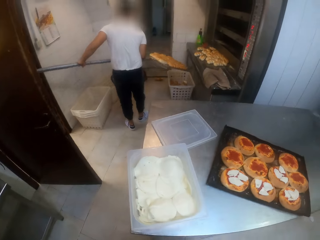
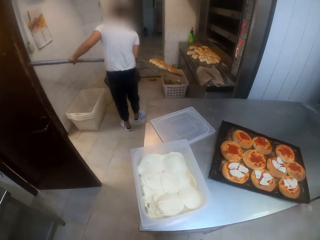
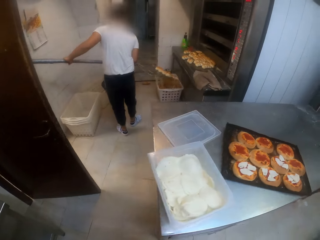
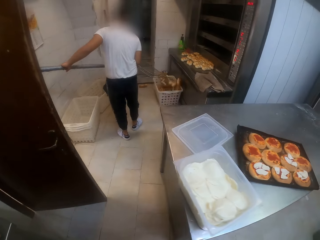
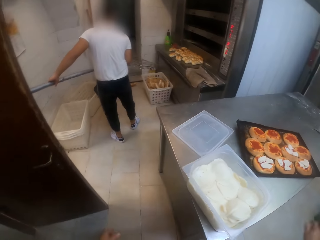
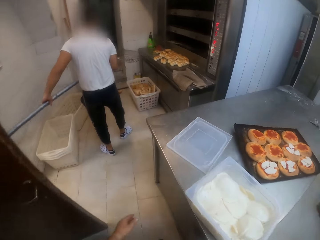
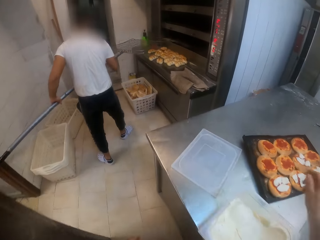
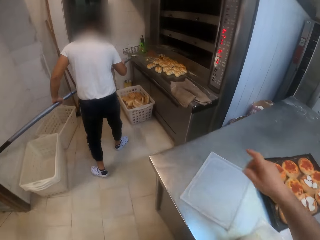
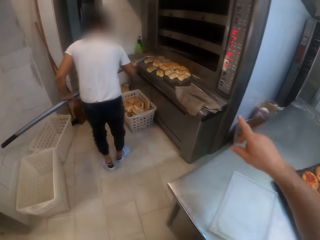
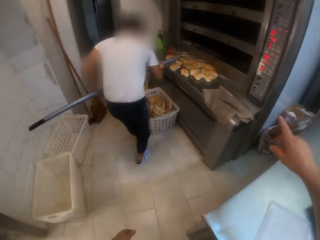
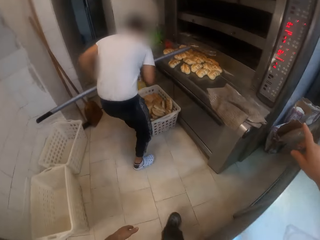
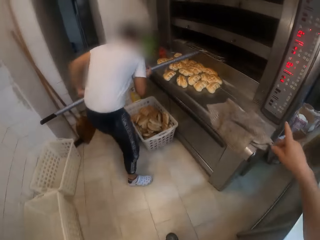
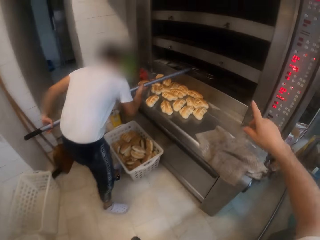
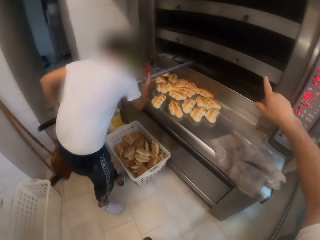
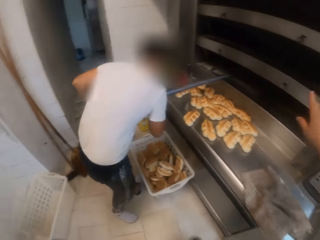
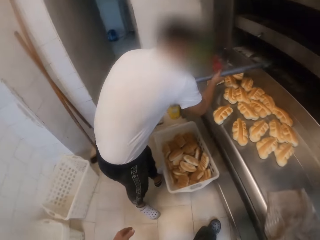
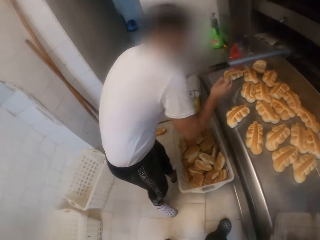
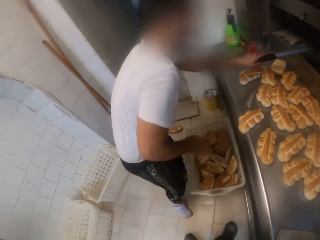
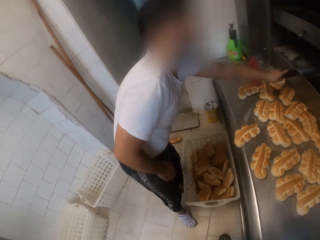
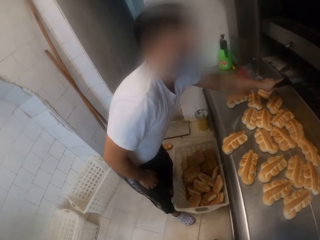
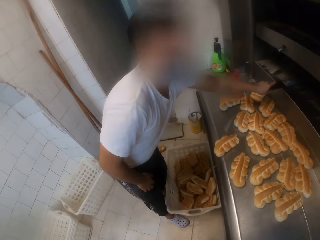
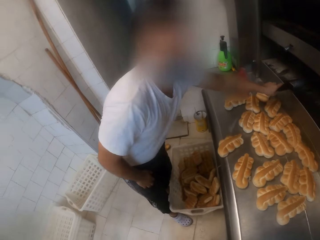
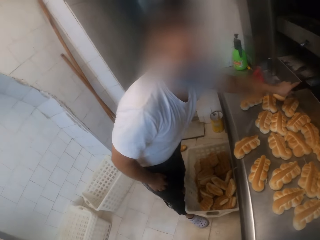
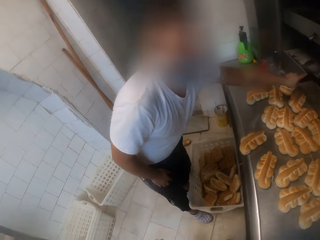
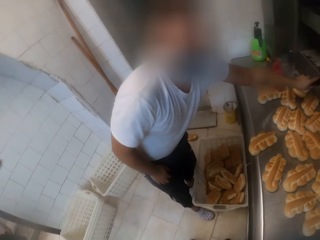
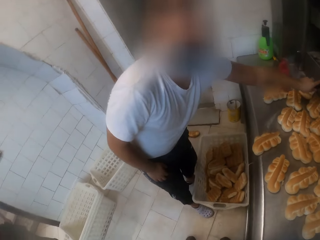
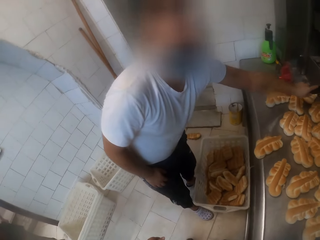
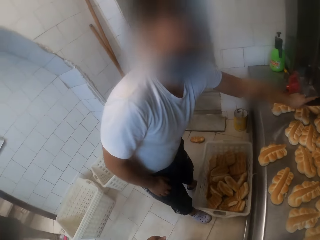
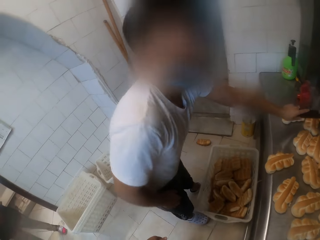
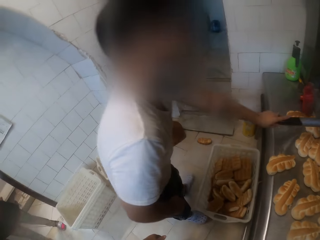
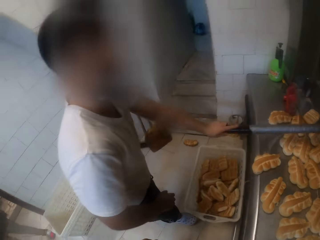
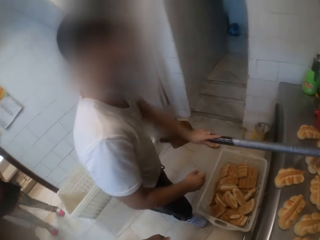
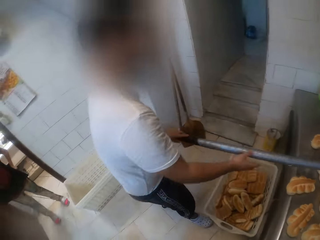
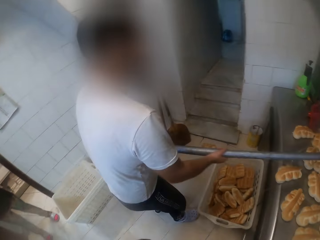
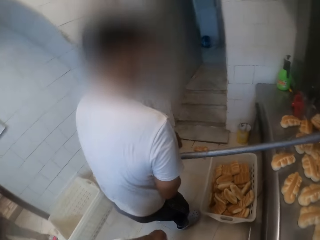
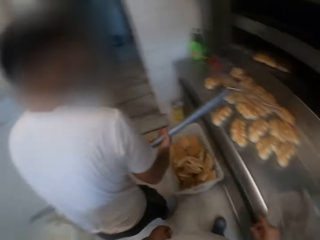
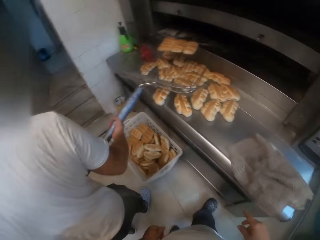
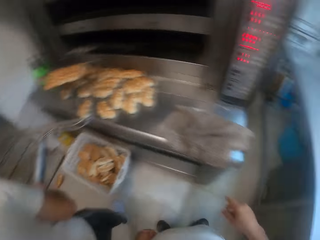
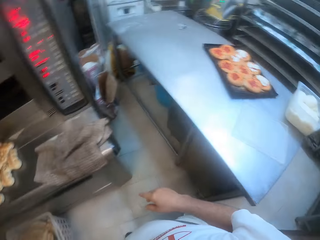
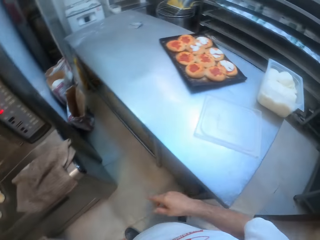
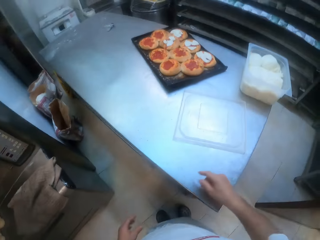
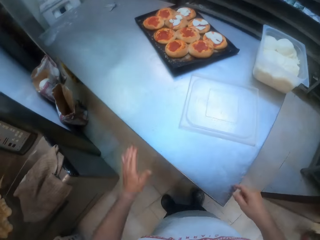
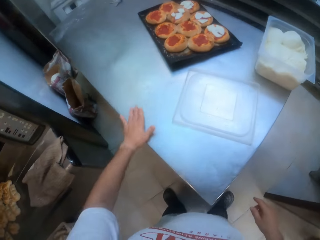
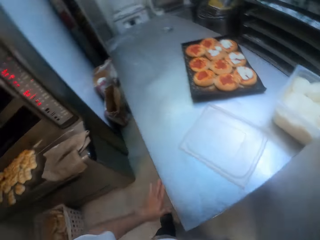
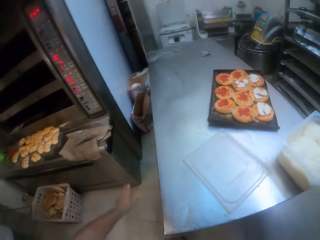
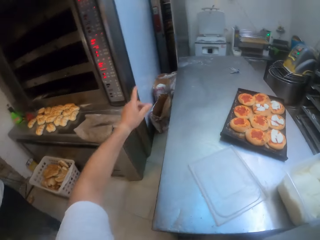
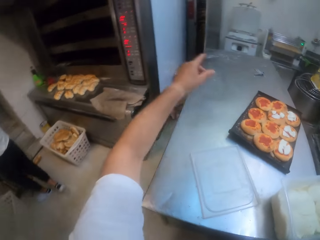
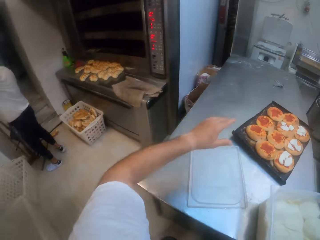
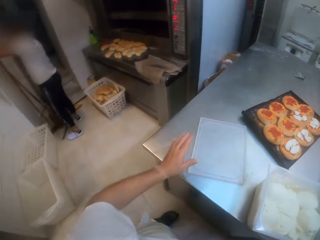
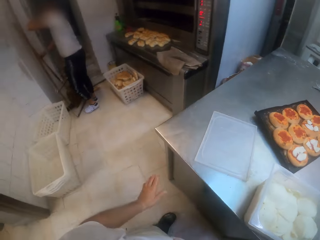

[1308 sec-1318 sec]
The man pours some breads into the basket with the peel. The camera wearer moves towards the man at the oven. The man dips the peel into the oven with his hands. The camera wearer interacts with the man. The man removes some breads from the oven with the peel. The camera wearer cleans the baking table with his left hand.

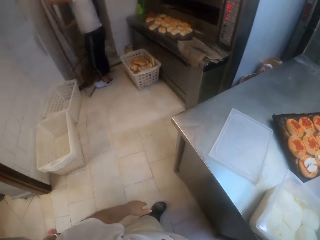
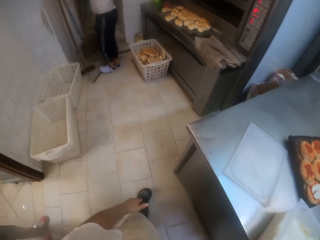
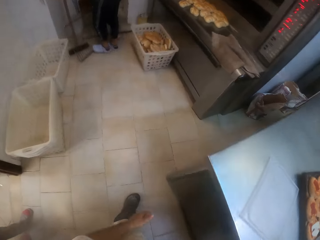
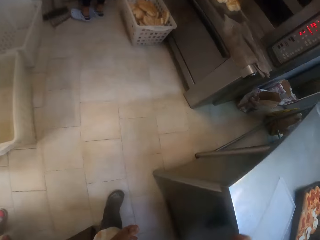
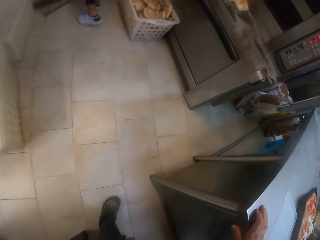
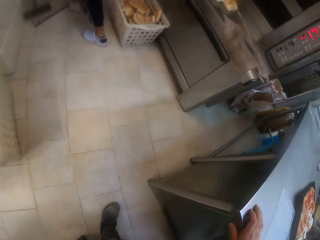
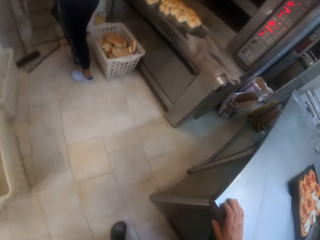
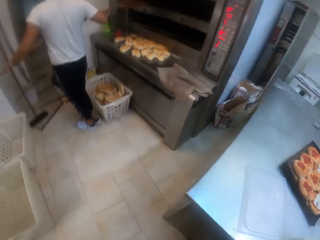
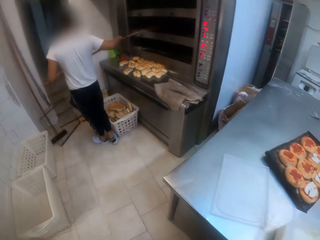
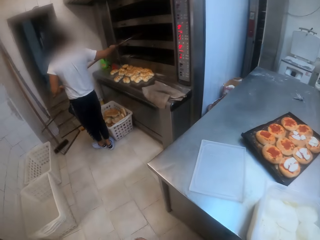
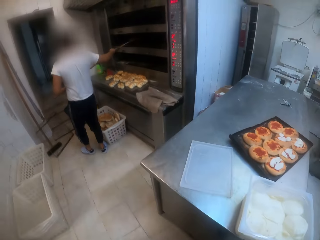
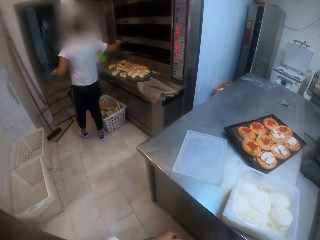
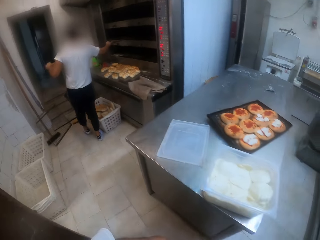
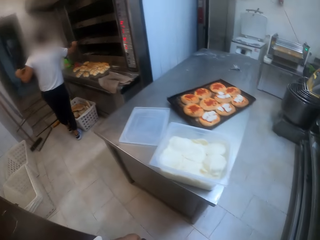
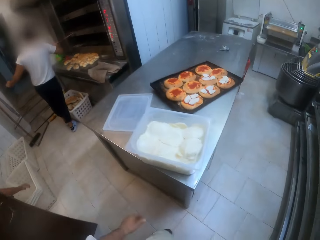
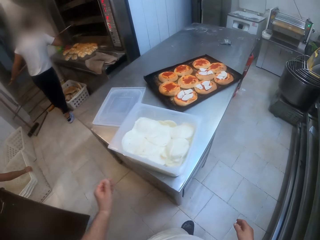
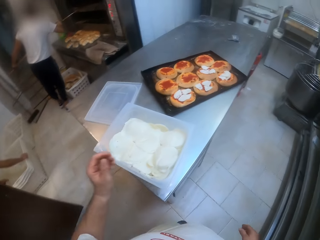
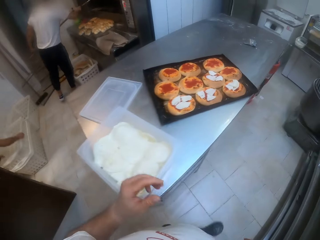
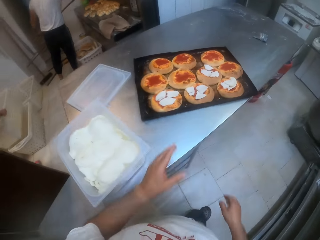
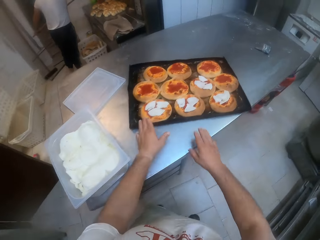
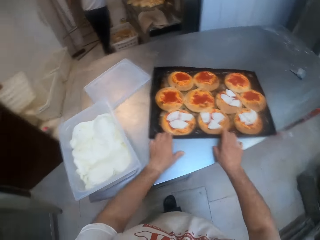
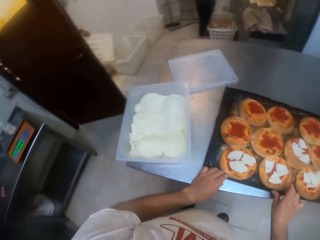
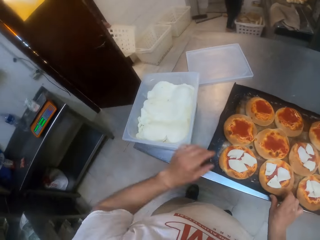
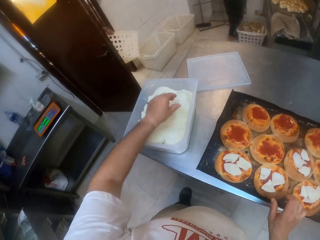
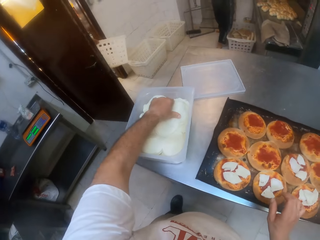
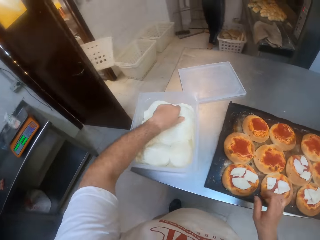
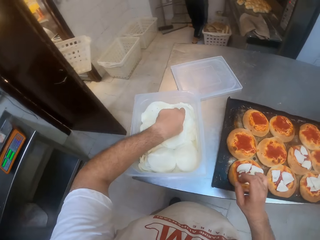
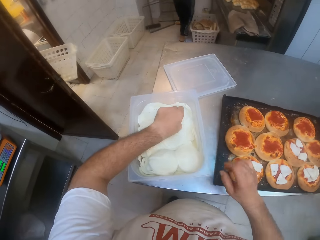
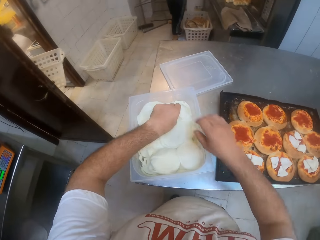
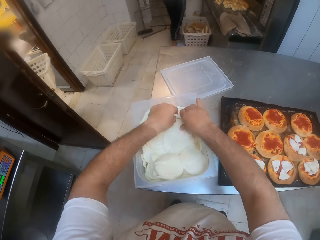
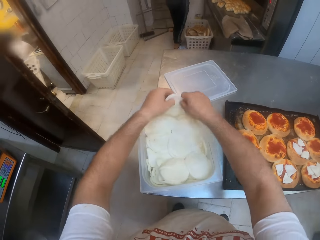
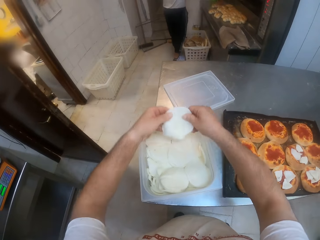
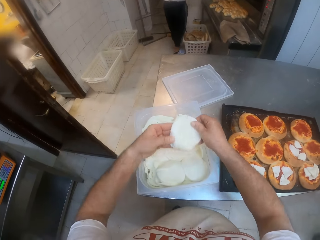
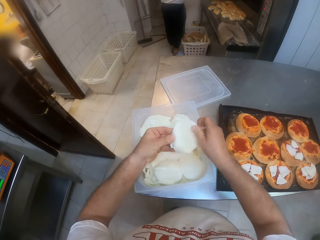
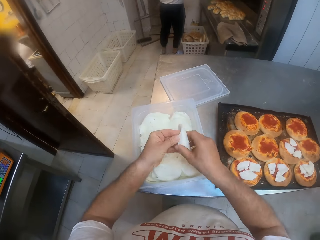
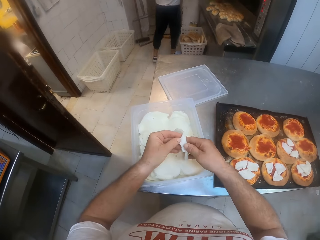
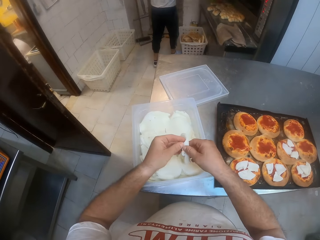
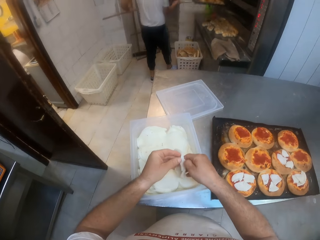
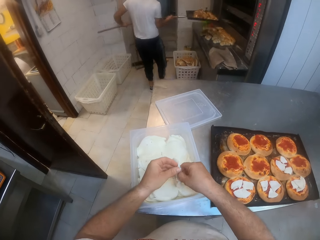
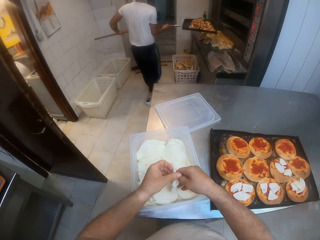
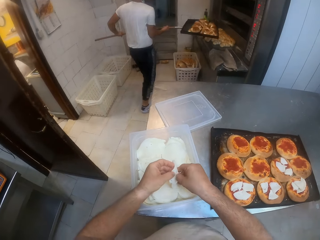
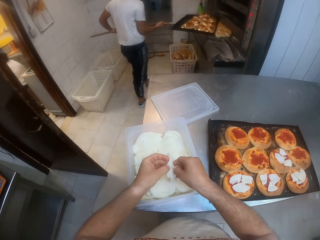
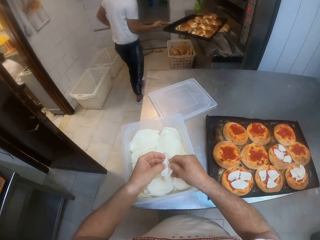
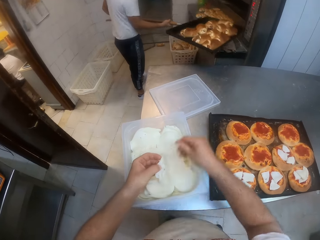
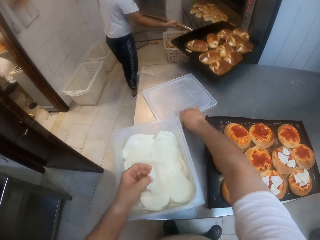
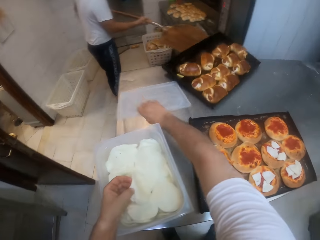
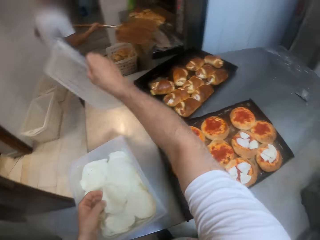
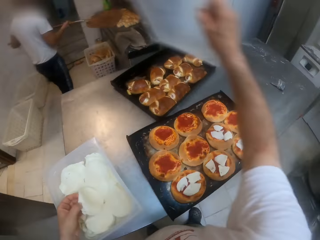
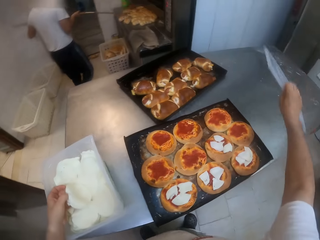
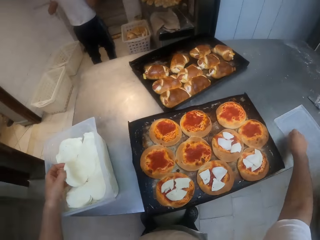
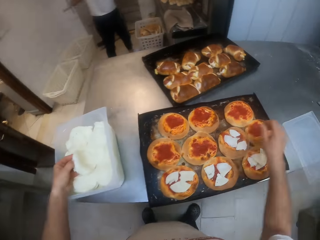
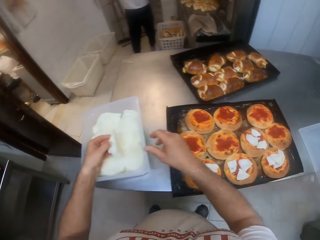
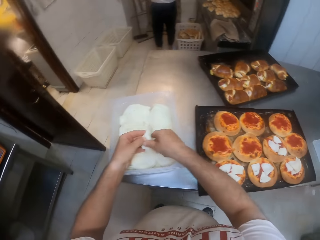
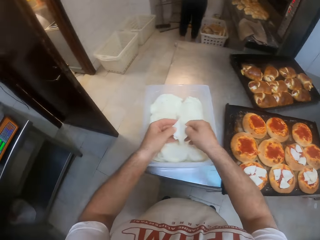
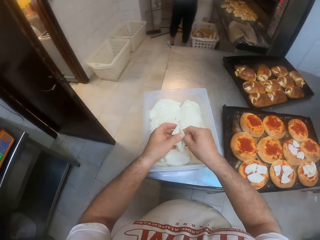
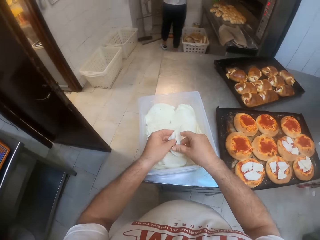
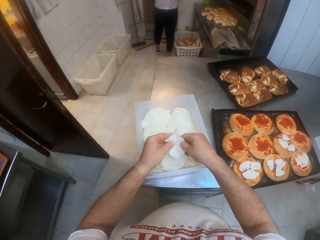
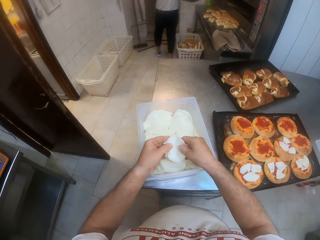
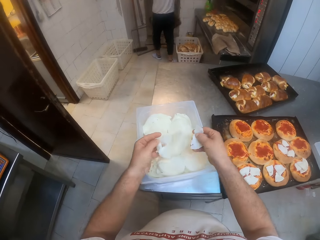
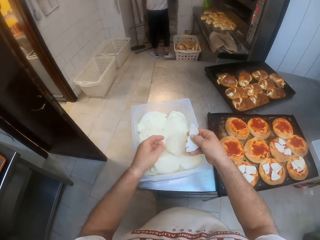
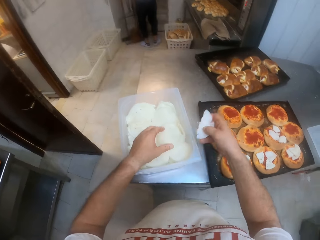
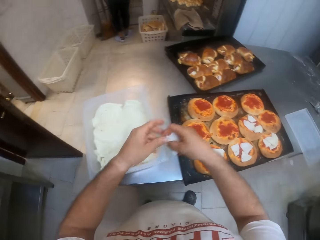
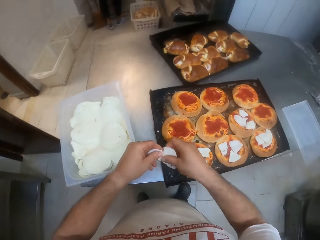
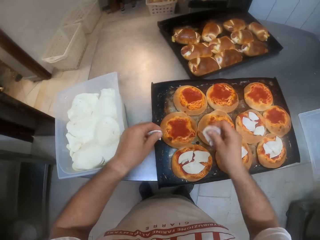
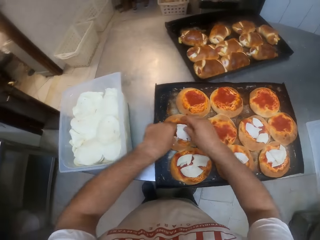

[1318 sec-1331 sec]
The man picks up the peel from the floor with his hands. The camera wearer places his right hand on the baking table. The man removes a tray of breads from the oven with the peel. The camera wearer pulls the tray of breads on the baking table with his hands. He adjusts the tray. He removes a cheese from the container with his hands. He tears the cheese with his hands. The man moves towards the baking table with the tray of breads and puts the tray of breads on the baking table with the peel. The camera wearer lifts up the cover from the baking table with his right hand. He drops the cover on the baking table with his right hand. He tears the cheese with his hands.
